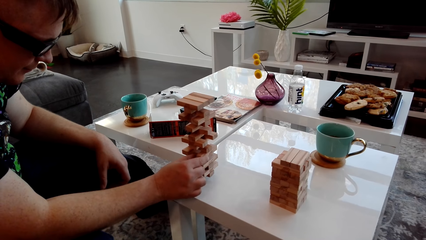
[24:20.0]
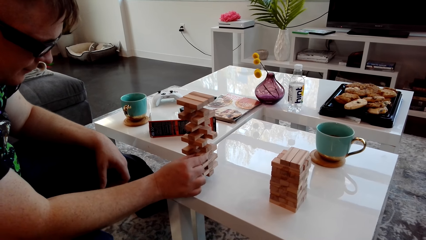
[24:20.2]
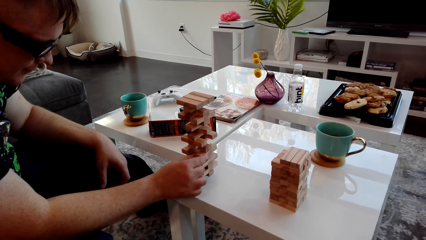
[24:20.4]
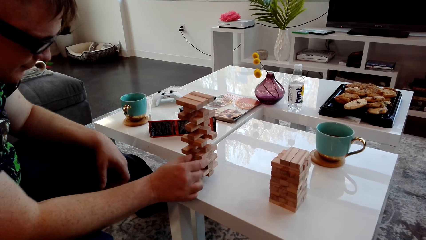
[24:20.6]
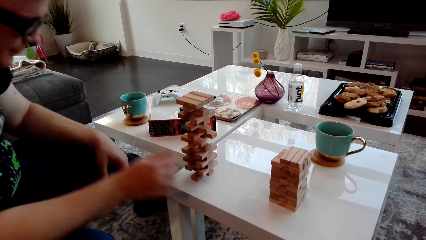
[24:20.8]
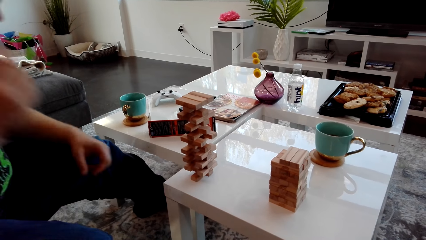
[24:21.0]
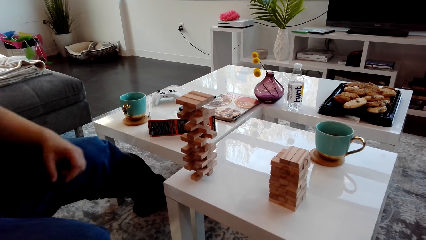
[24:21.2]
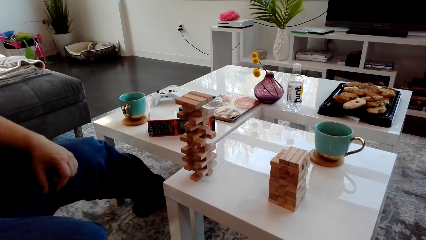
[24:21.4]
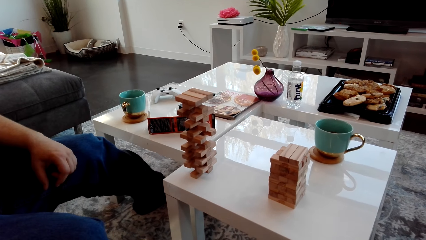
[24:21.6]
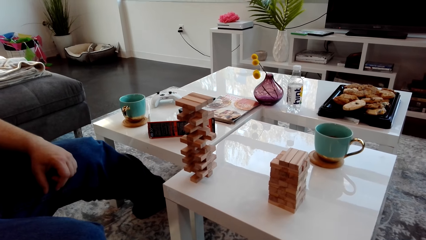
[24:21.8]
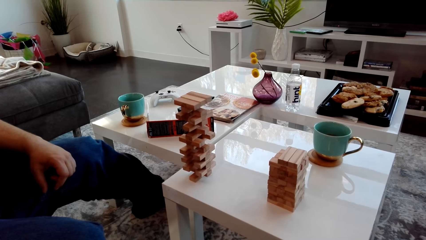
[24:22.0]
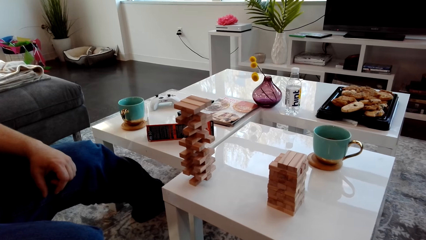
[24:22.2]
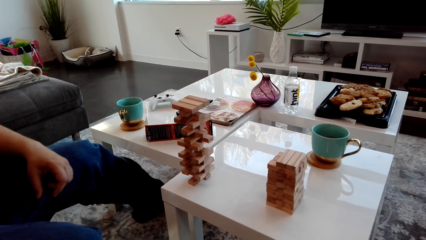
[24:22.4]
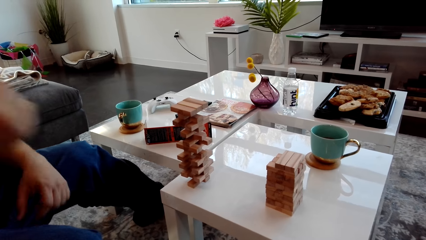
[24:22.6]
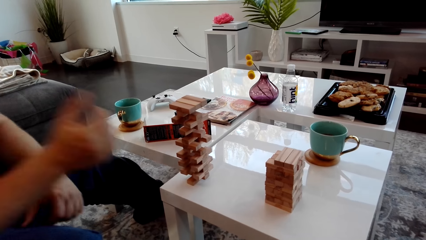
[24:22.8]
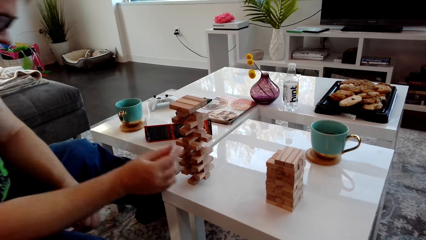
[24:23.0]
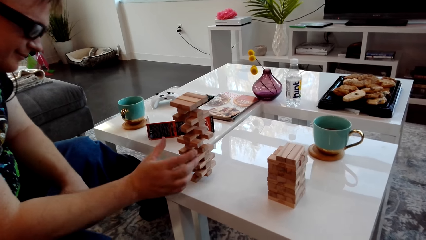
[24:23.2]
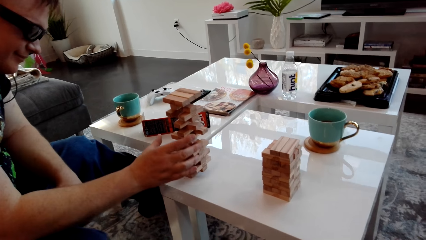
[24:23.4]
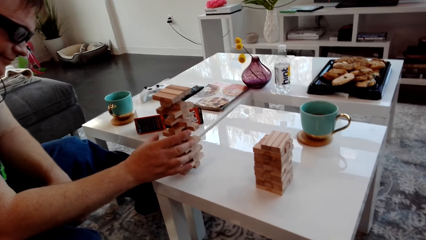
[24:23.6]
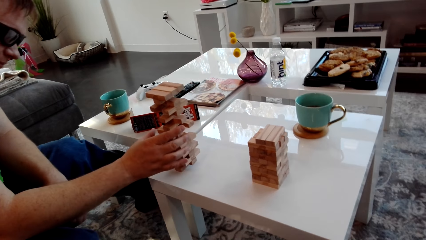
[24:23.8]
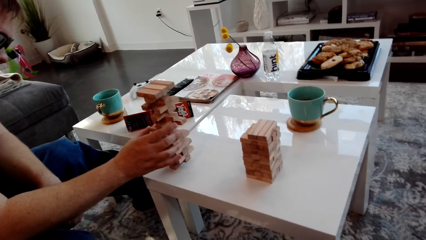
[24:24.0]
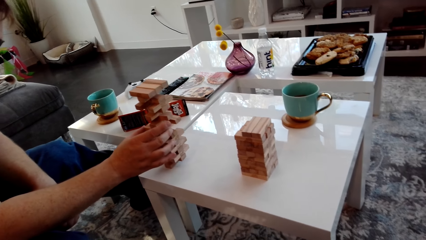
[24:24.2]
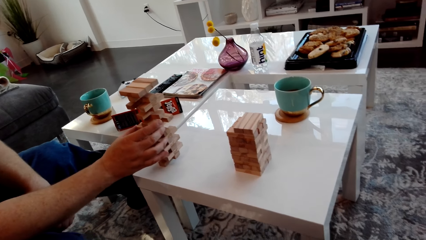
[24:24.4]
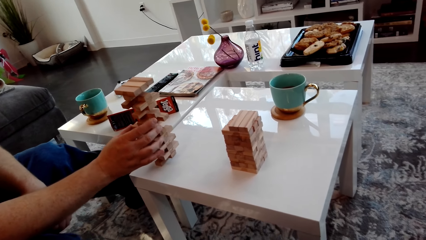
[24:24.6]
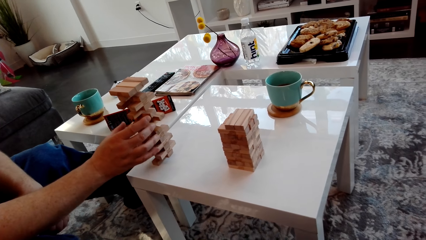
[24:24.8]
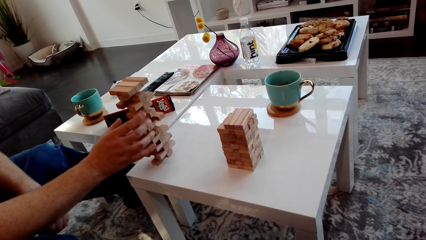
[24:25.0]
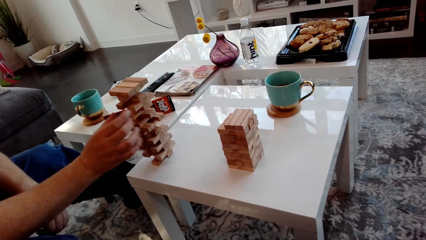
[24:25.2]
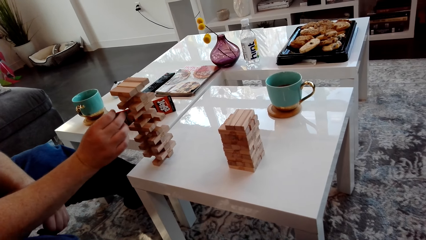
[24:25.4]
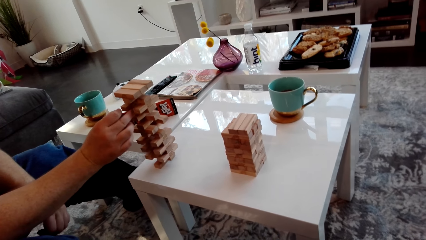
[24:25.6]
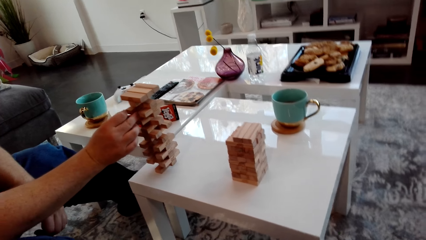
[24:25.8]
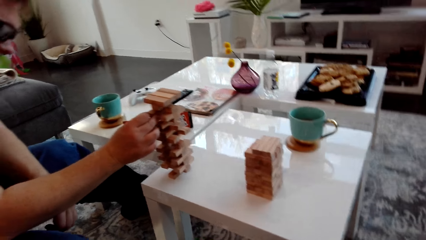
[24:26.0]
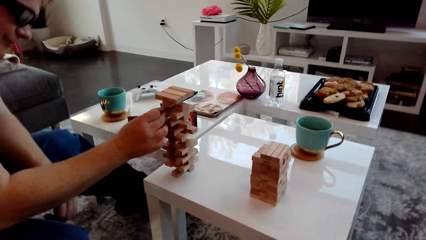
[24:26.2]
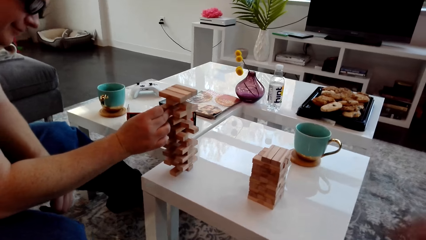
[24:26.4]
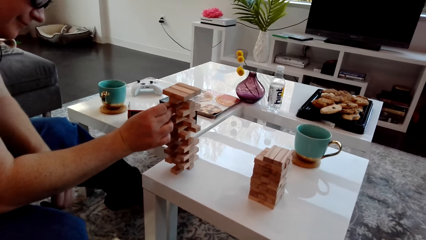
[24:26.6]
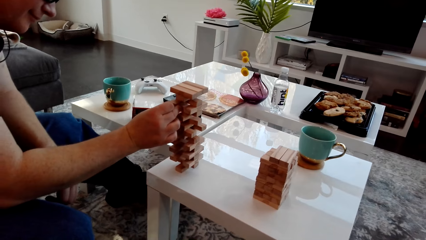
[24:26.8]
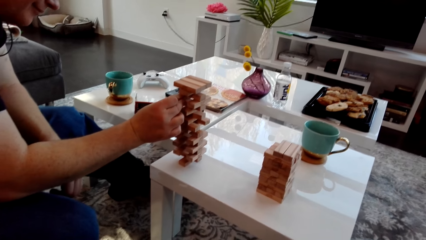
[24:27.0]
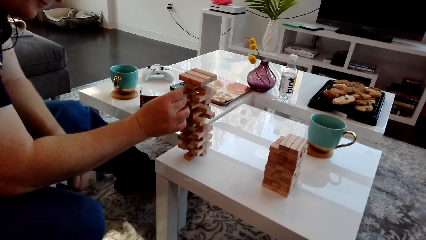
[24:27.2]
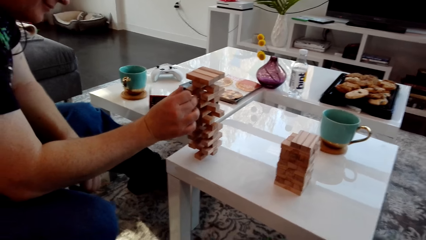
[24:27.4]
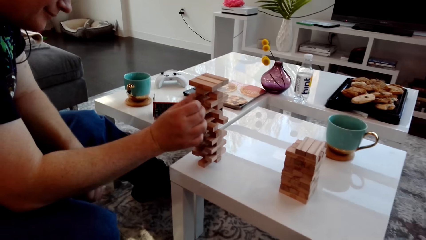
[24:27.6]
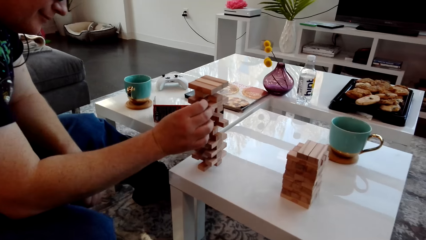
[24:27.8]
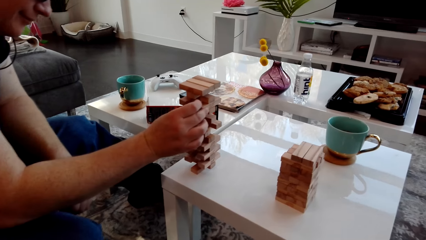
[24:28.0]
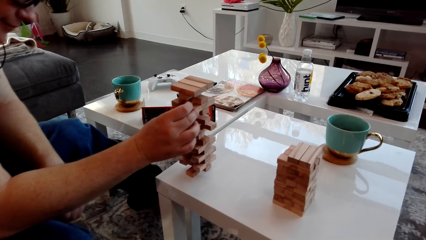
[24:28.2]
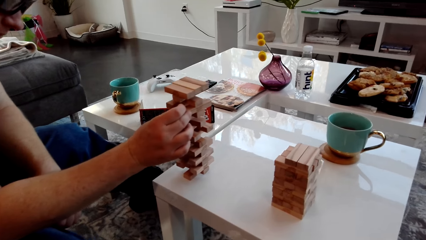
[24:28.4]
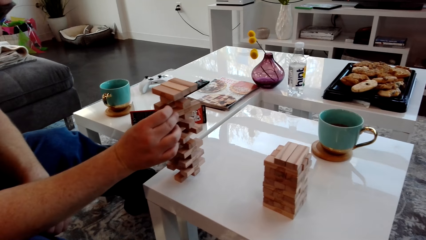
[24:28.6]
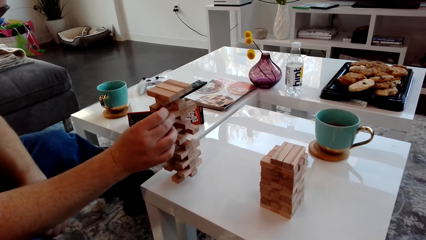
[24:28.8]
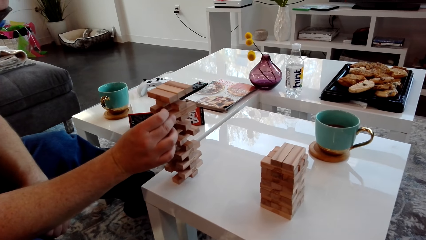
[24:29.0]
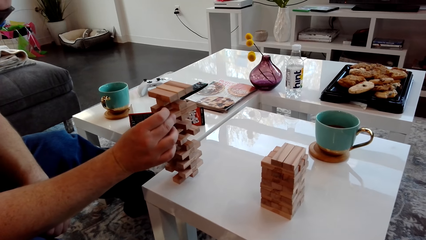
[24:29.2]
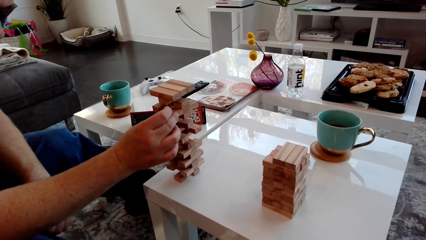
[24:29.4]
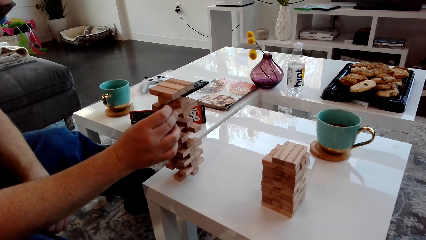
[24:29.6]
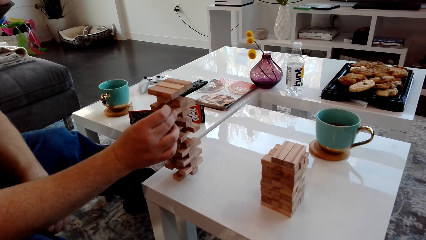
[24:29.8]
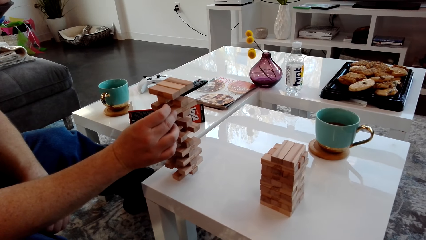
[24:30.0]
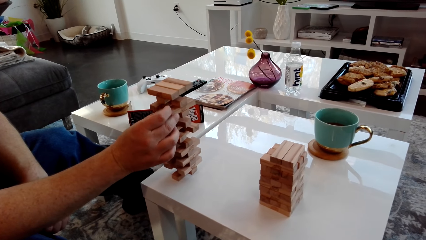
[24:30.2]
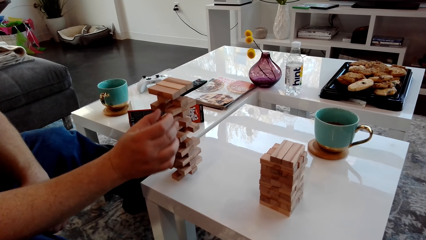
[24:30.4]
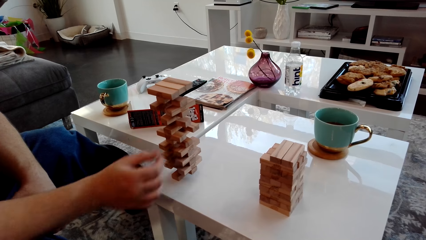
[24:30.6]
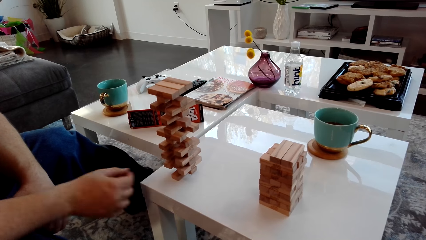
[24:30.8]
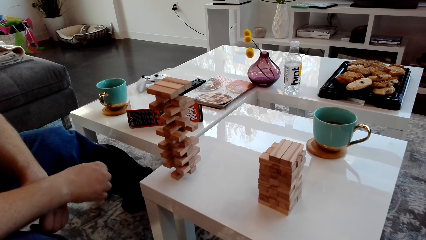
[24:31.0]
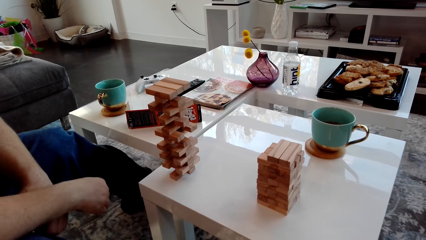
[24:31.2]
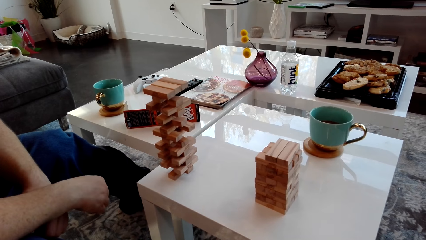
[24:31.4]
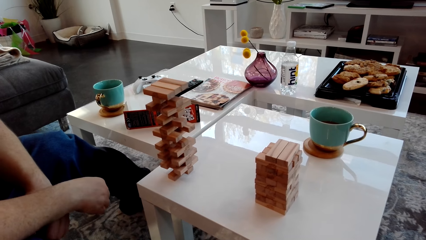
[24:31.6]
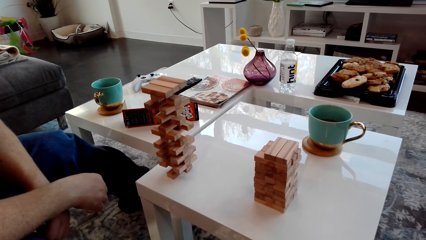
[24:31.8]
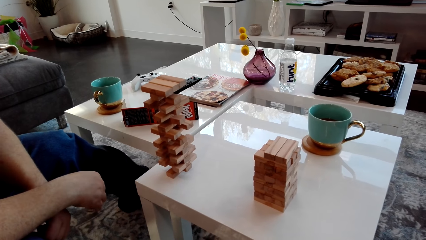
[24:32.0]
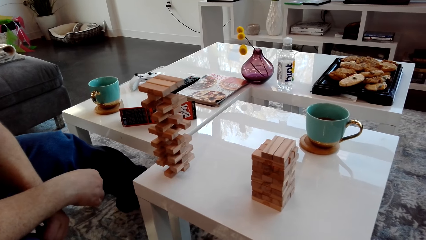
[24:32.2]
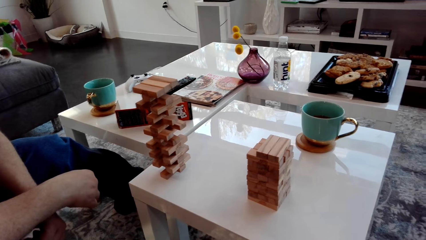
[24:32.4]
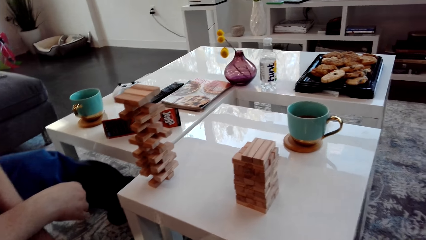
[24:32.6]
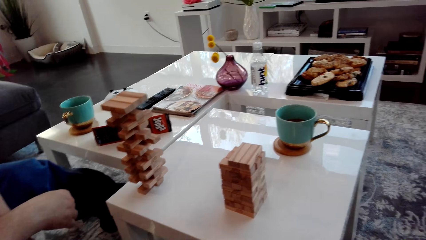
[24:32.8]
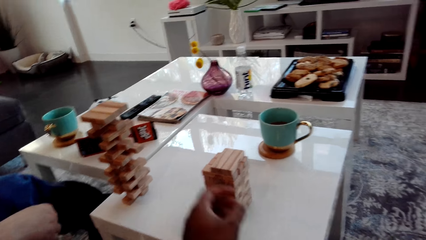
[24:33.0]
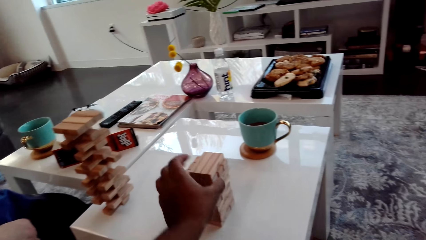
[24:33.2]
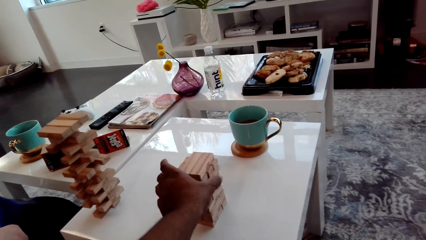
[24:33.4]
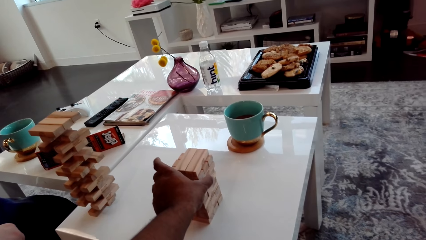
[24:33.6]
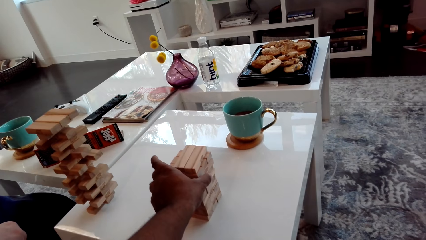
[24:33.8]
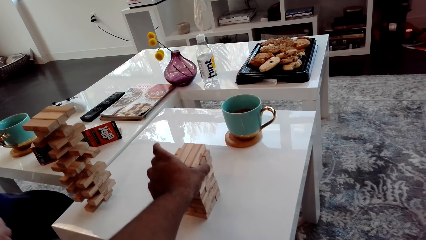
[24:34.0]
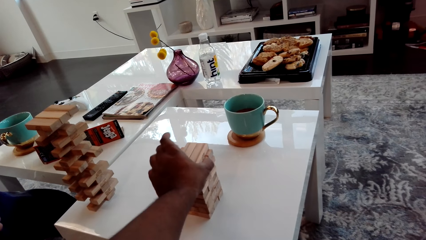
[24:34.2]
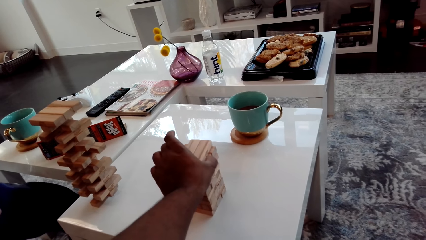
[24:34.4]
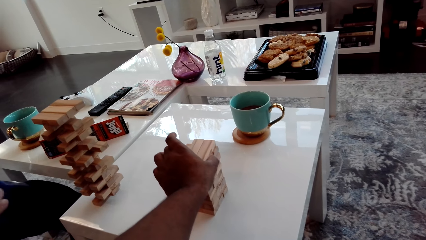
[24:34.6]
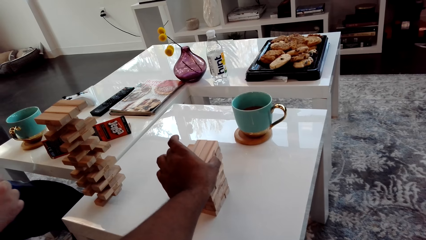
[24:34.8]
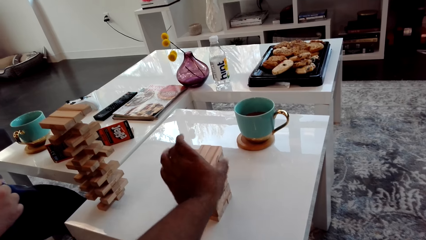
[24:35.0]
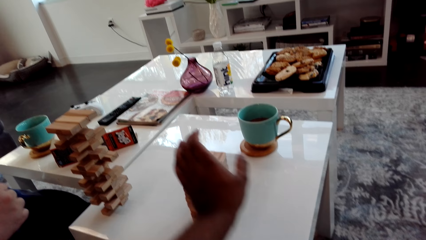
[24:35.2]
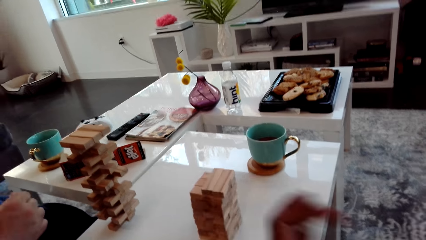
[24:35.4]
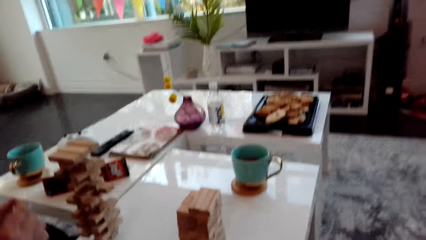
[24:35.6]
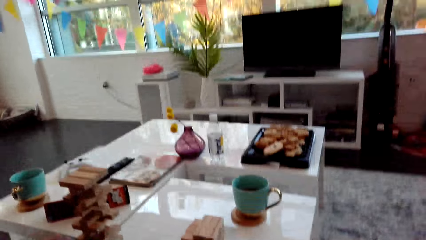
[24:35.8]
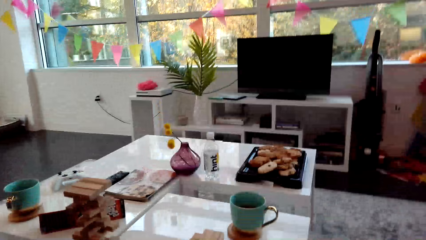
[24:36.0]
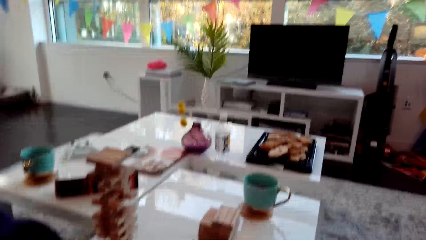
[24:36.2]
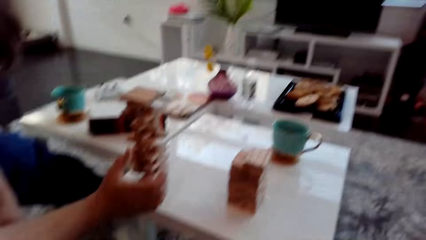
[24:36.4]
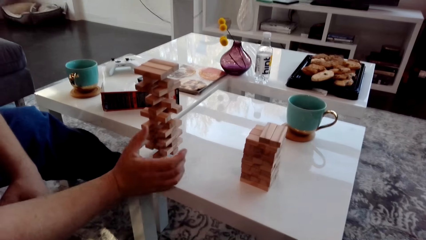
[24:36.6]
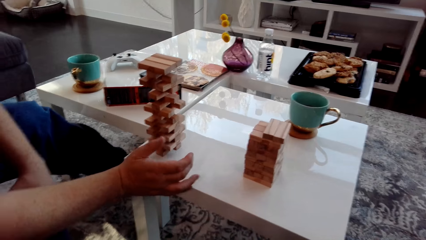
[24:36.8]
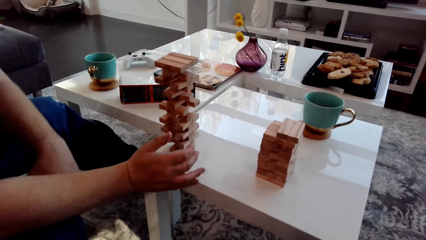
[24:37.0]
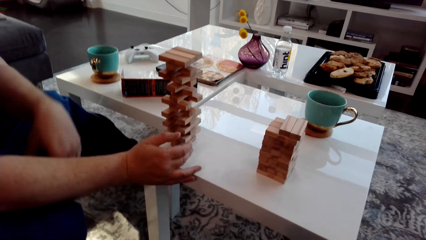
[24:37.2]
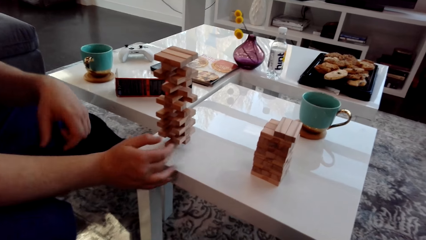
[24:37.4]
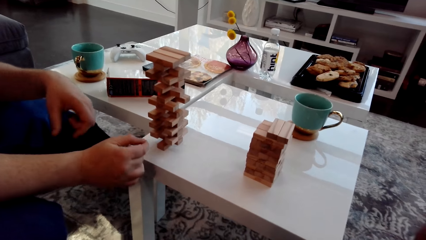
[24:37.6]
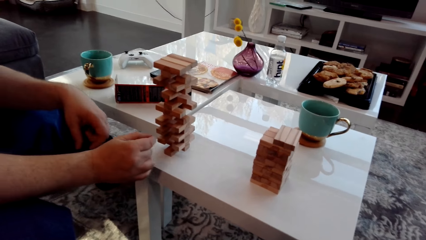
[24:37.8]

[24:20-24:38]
A man removes his hand. He leans back. He touches his face. He touches the wooden blocks. He looks at the blocks. The camera wearer places the wooden blocks on the block tower. They touch the blocks.
